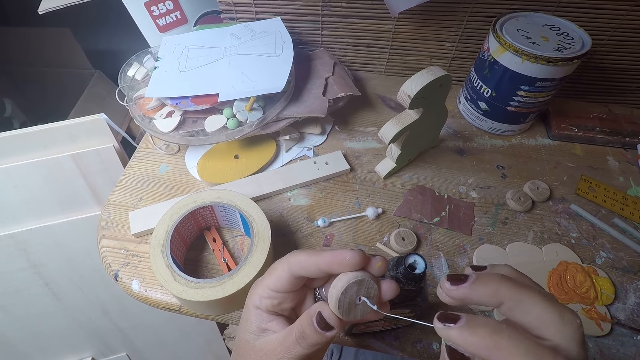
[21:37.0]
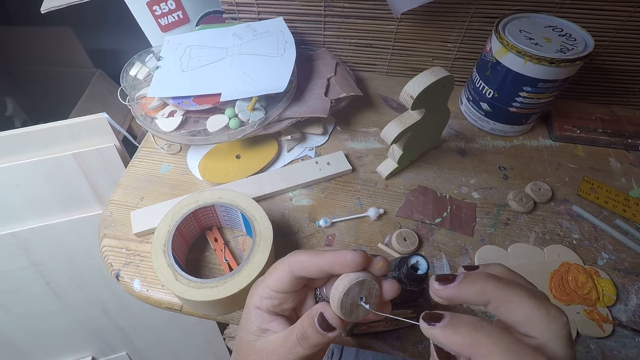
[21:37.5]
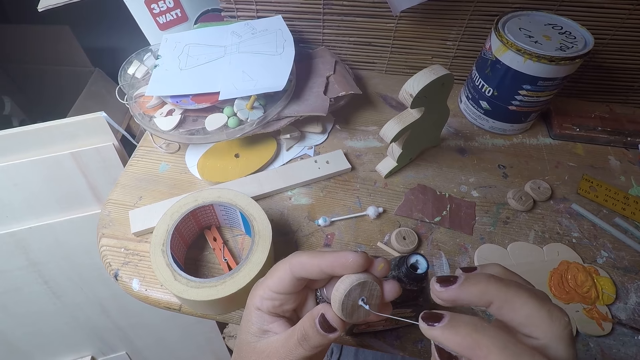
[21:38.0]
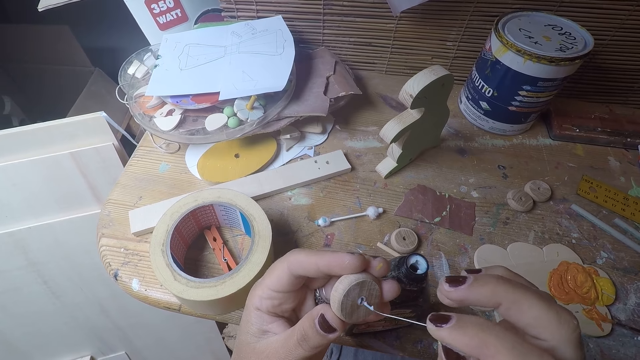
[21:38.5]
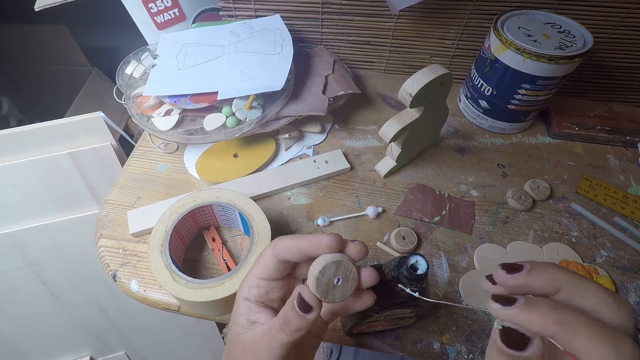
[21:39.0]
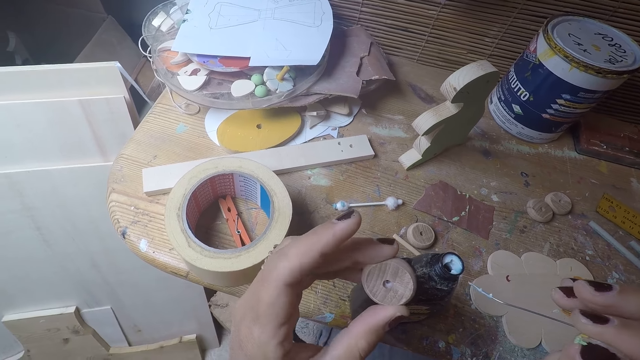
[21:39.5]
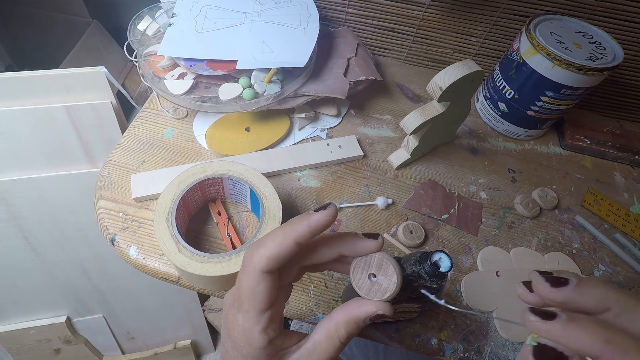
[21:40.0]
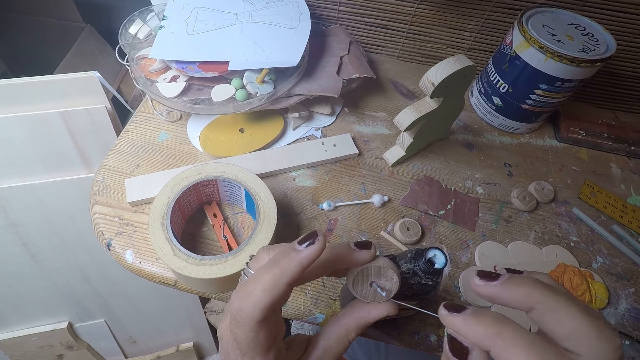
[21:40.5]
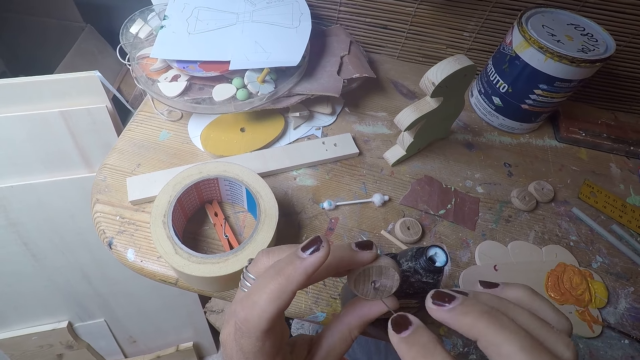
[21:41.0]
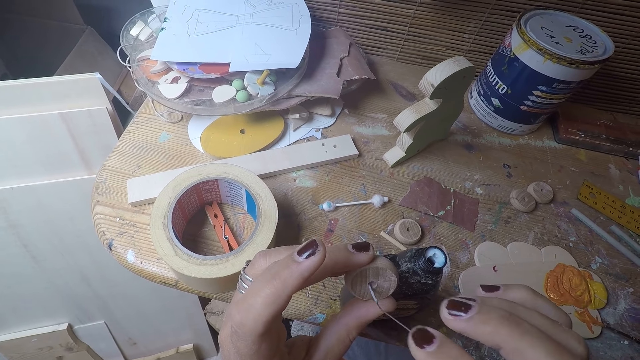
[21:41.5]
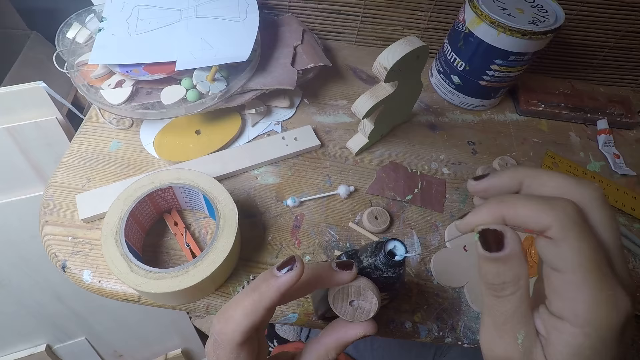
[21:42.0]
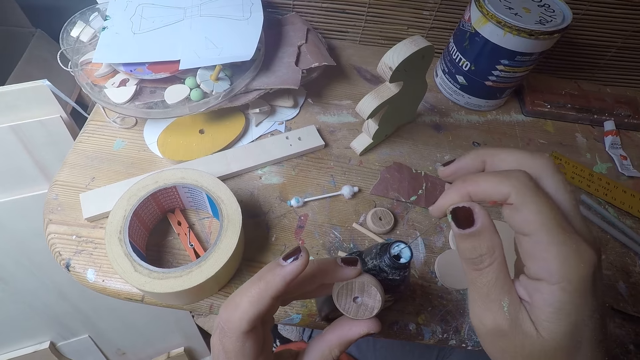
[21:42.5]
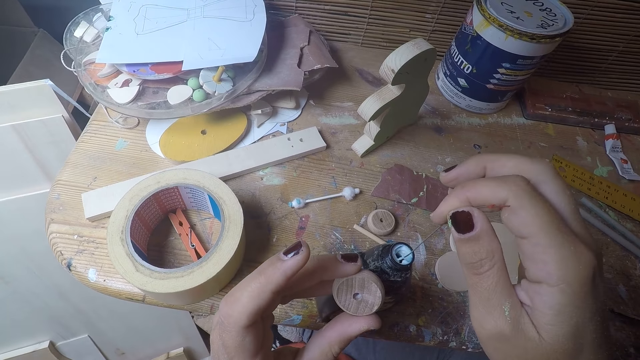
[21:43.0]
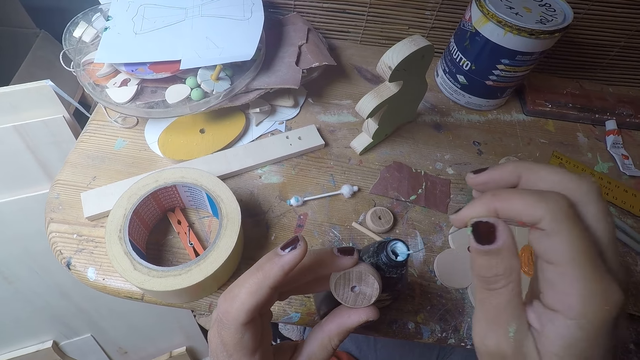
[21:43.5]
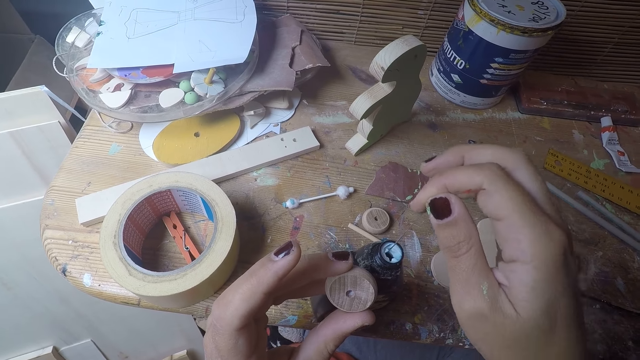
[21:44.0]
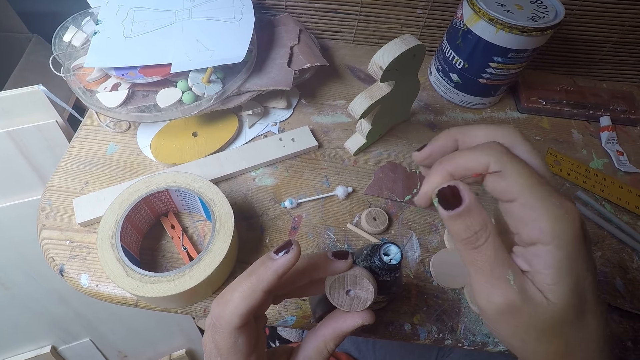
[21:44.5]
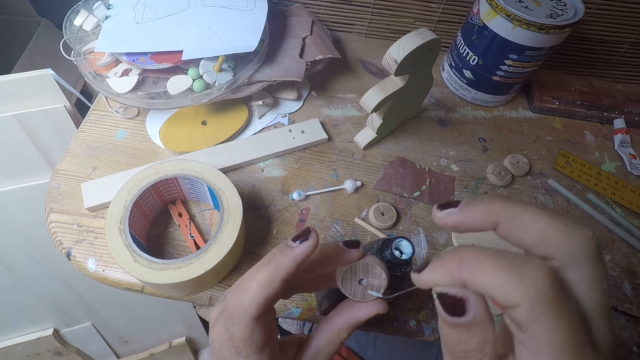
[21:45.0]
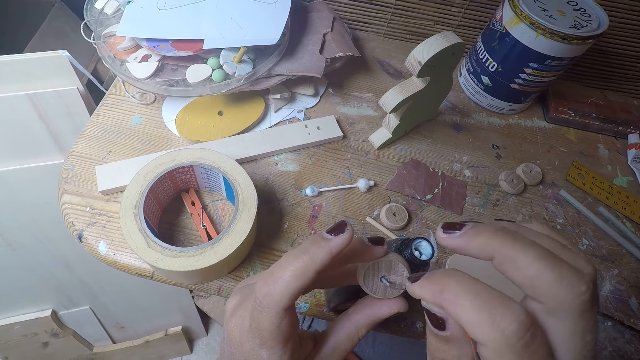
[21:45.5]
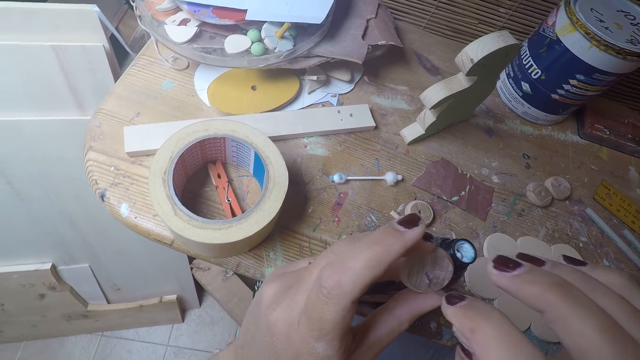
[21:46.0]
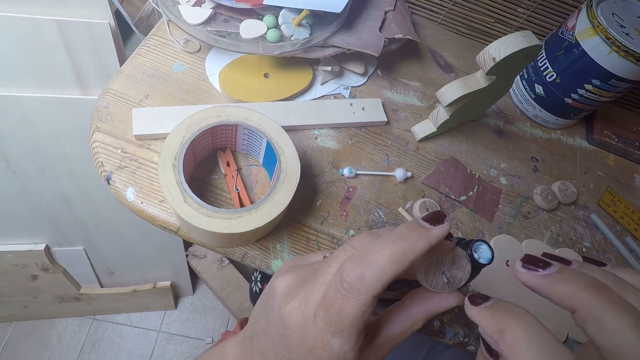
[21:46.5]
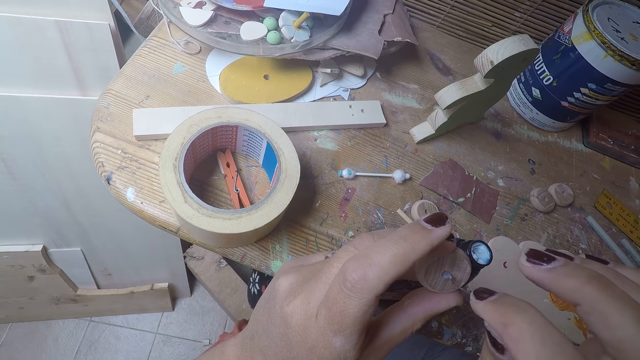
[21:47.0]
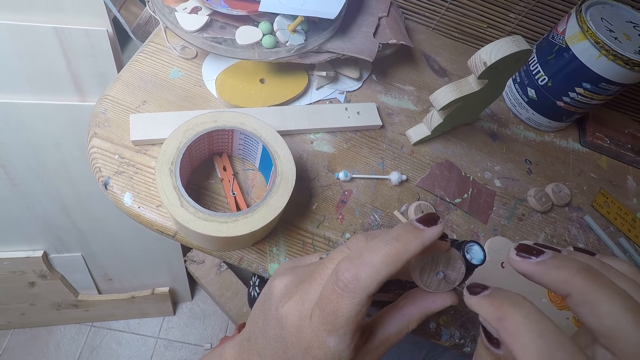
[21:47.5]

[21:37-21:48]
The camera wearer puts the metal string in her right hand into the hole of the round wood. She inserts the glue on the wood craft. She puts the metal string in her right hand into the bottle of glue. She puts the metal string with glue in her right hand into the hole of the round wood in her left hand.

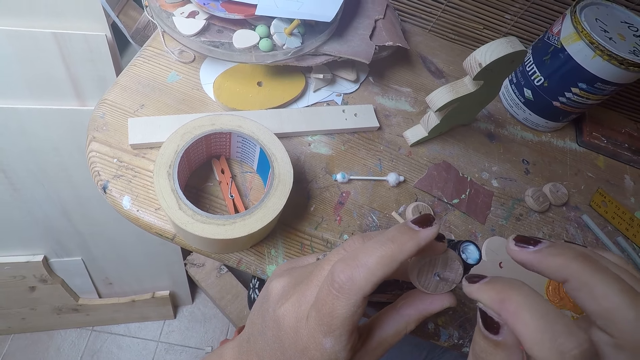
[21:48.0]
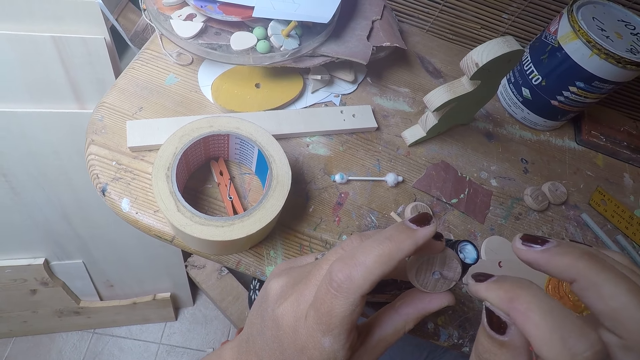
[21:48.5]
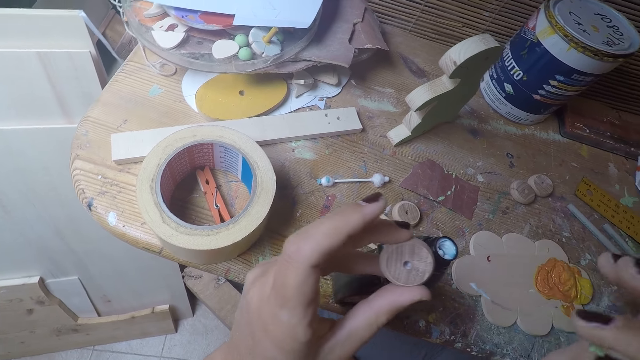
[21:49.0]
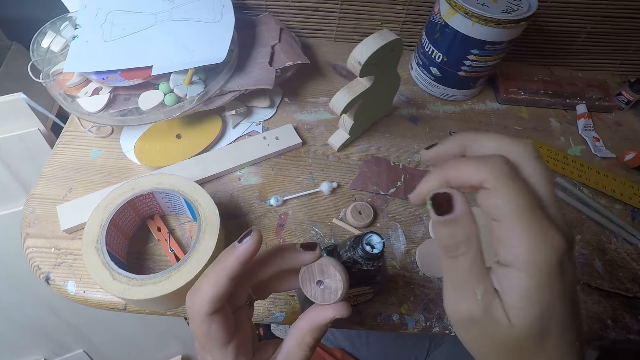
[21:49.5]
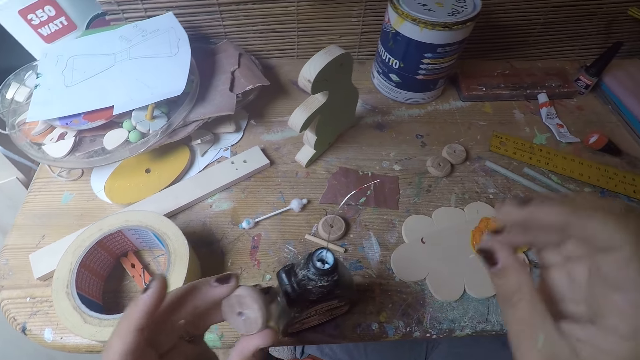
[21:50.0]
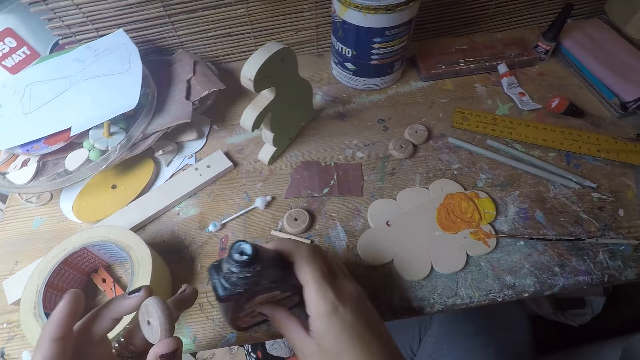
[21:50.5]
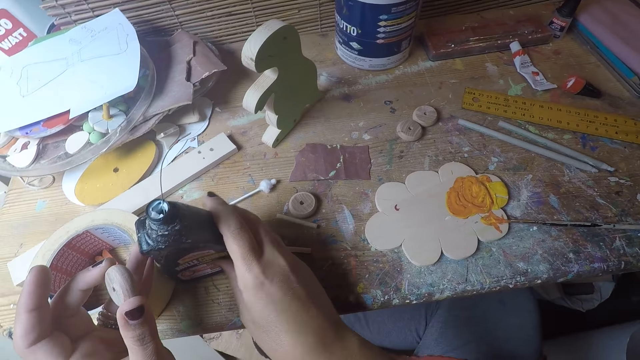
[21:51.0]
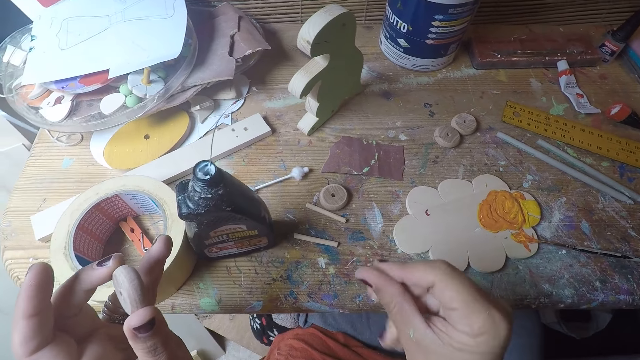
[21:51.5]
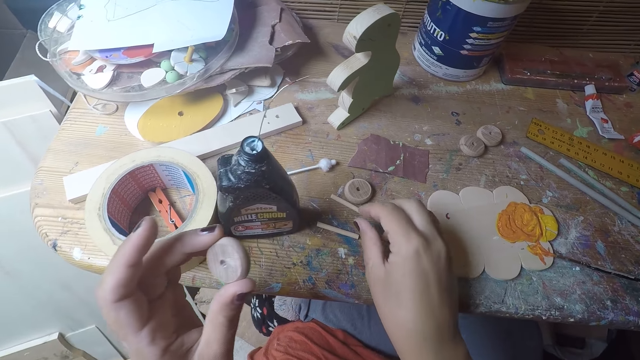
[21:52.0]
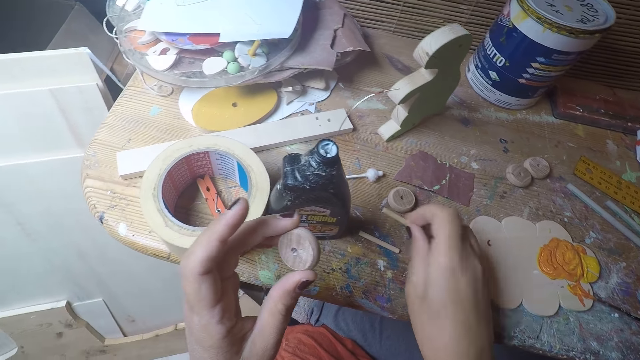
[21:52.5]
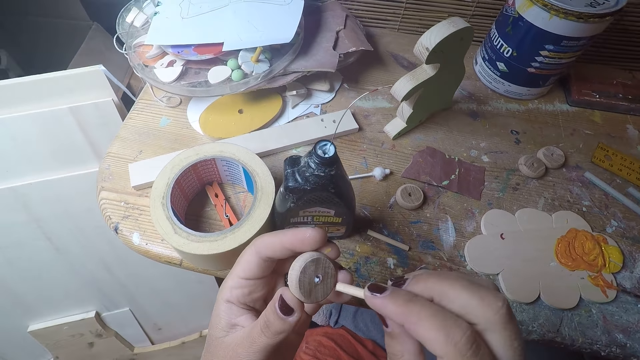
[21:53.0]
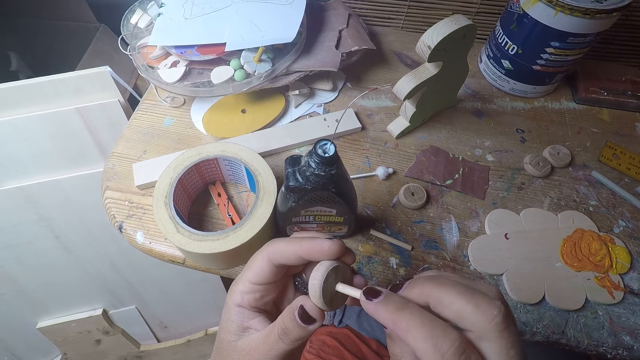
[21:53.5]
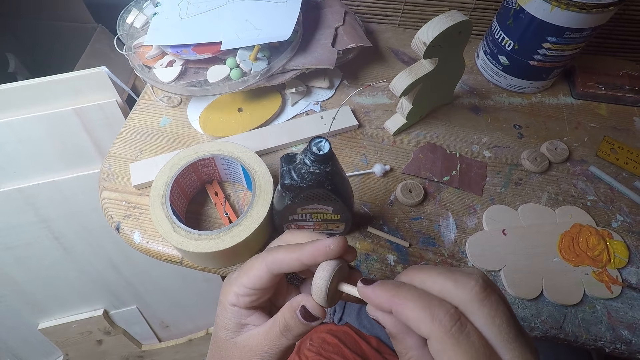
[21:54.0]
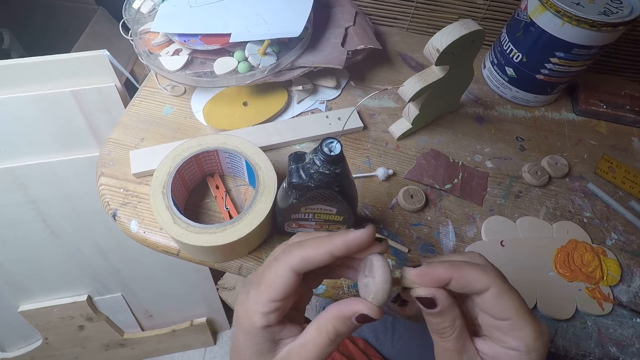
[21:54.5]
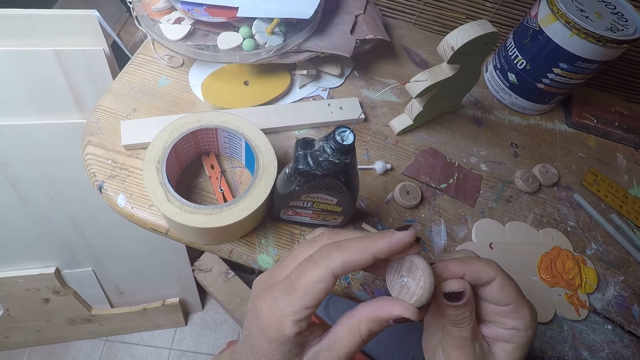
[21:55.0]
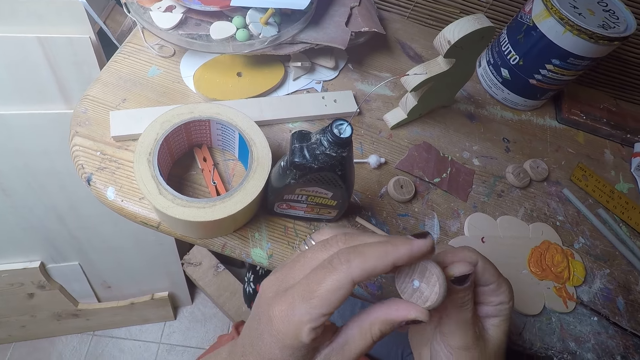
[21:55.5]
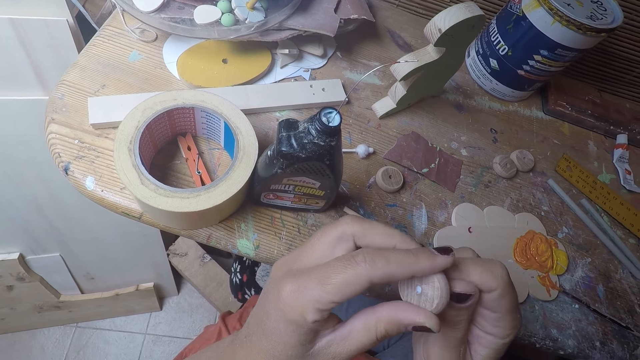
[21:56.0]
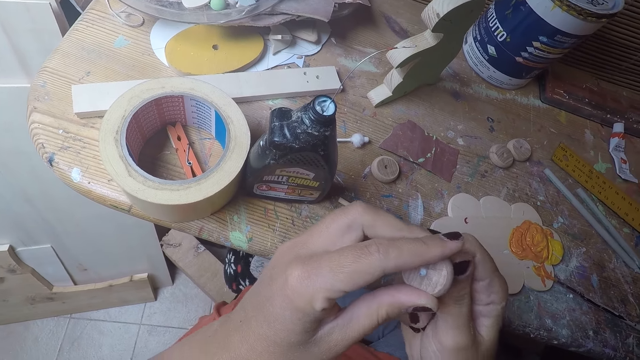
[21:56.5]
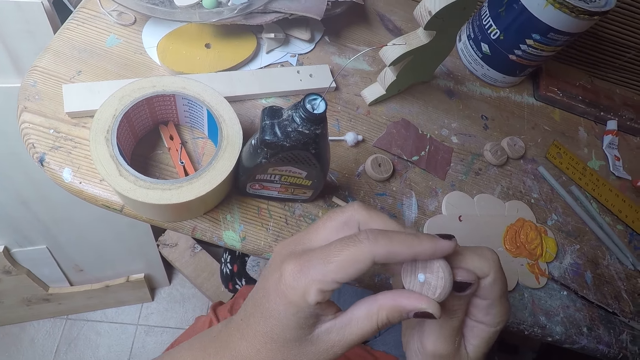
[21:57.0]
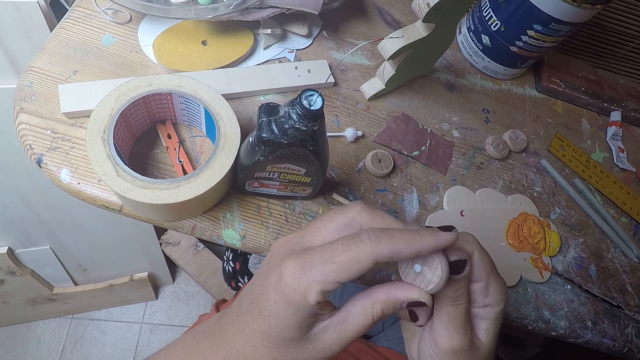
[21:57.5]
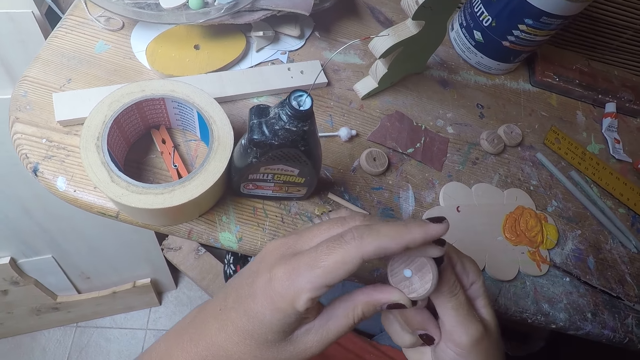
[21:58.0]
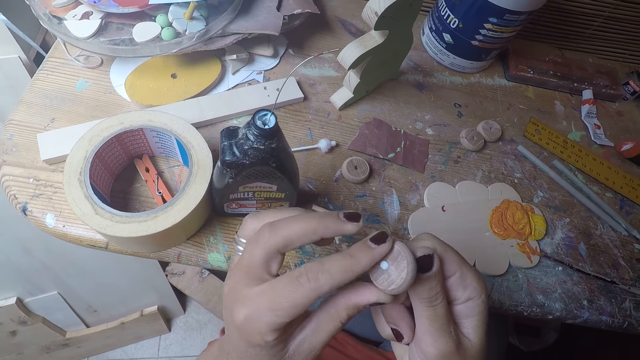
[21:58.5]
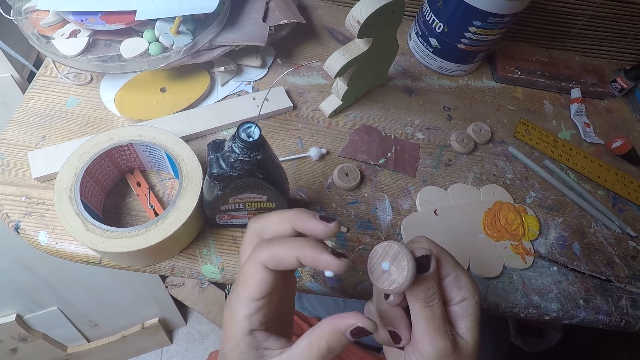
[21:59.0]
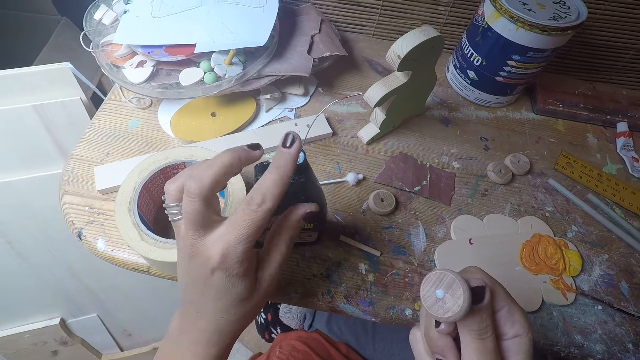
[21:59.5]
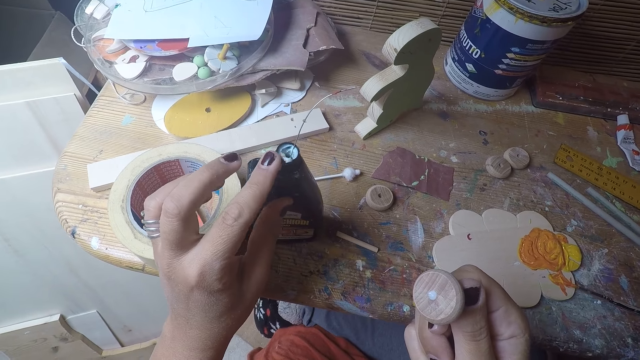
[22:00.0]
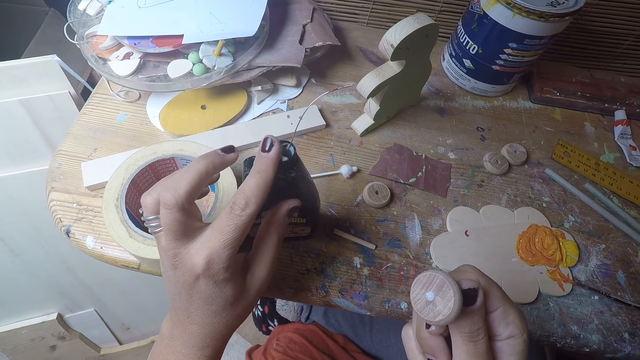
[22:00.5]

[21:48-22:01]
The camera wearer puts the metal string in her right hand into the bottle of glue. She moves the bottle of glue on the table with her right hand. She picks up a short stick on the table with her right hand. She puts the short stick in her right hand in the hole of the round wood in her left hand. She cleans the glue on the round wood with her left finger. She smears the glue on the bottle using a hand. She puts the glue in her left finger in the bottle of glue on the table.
